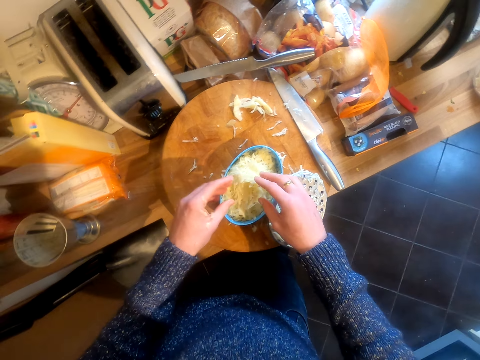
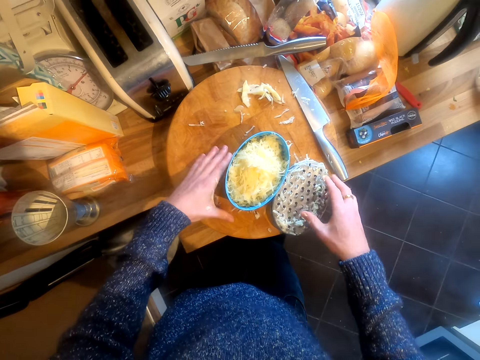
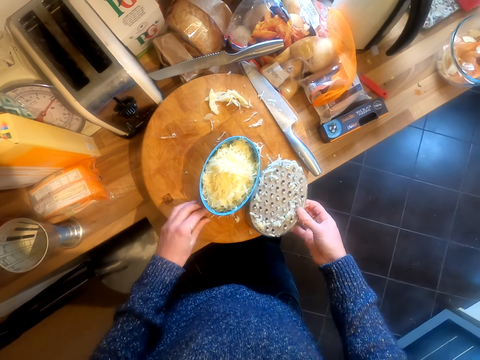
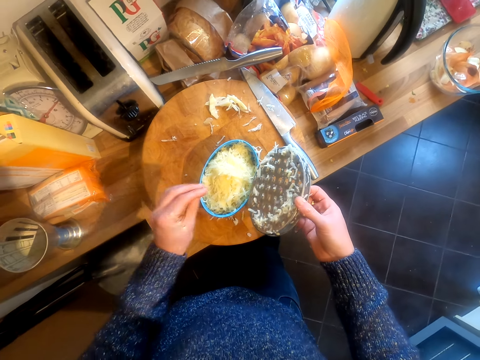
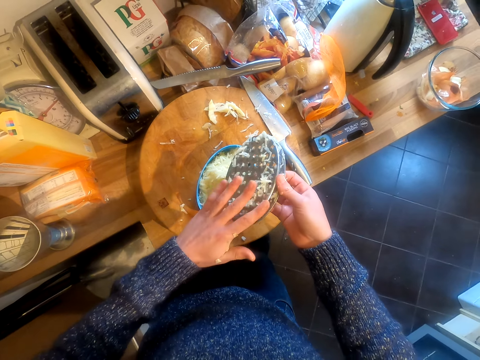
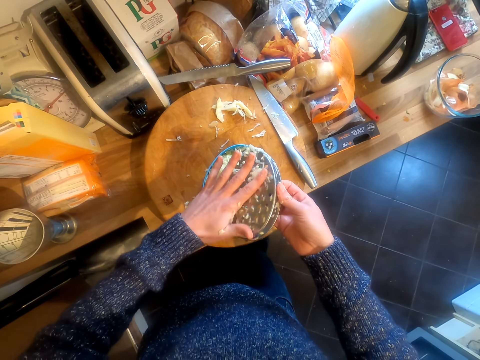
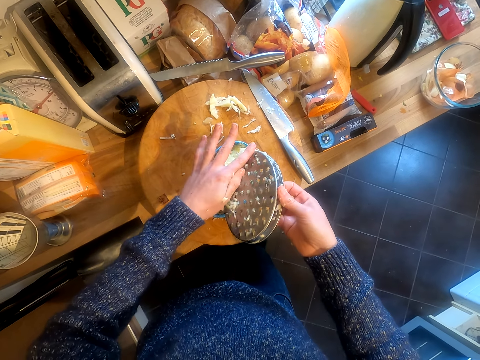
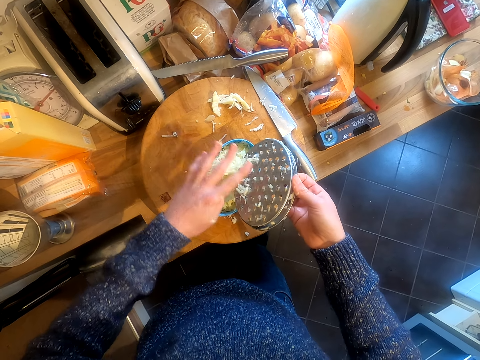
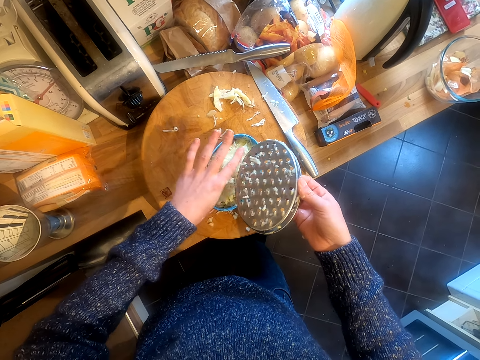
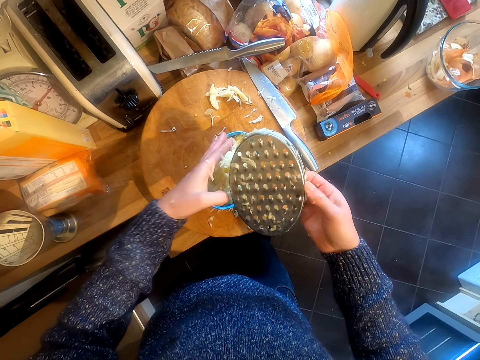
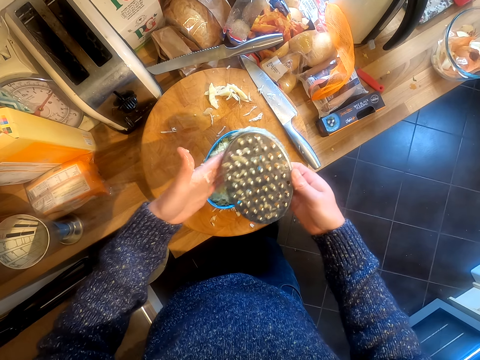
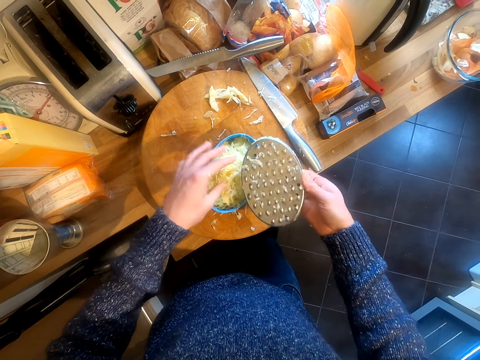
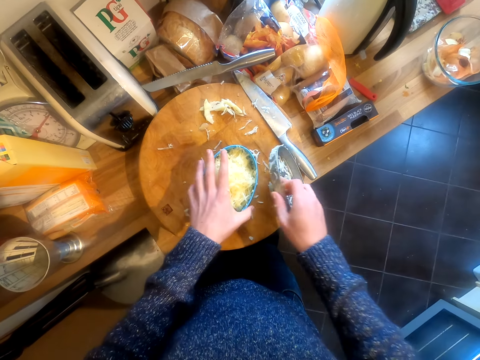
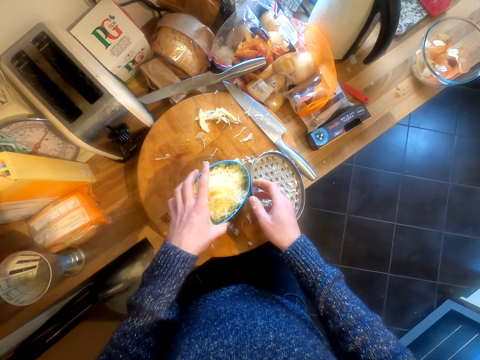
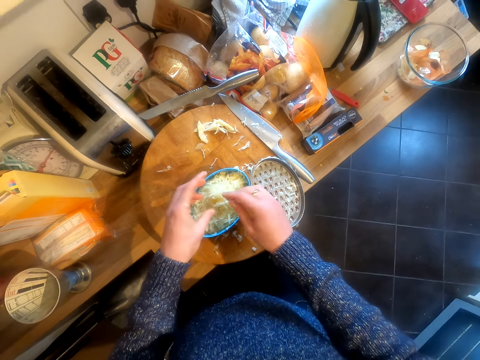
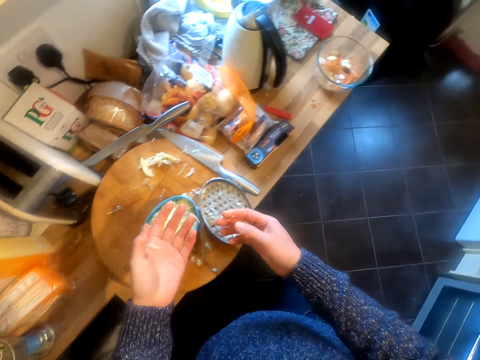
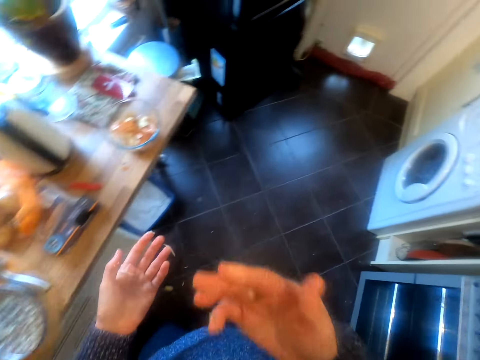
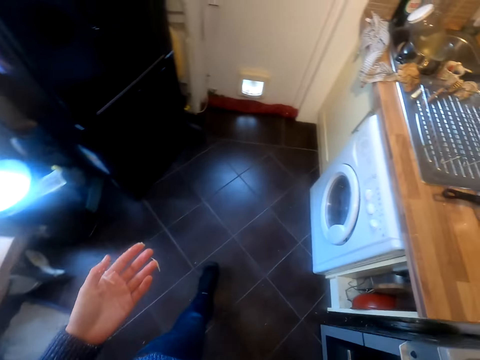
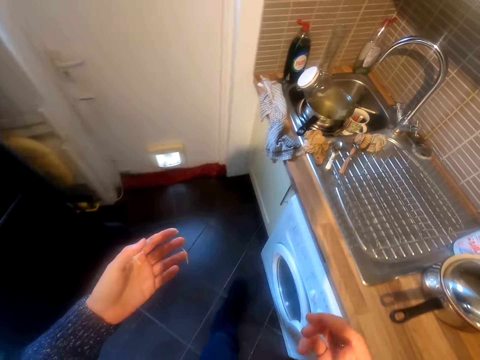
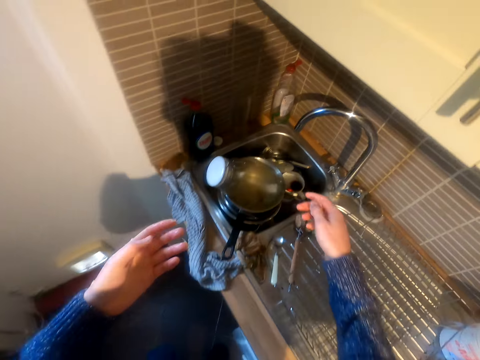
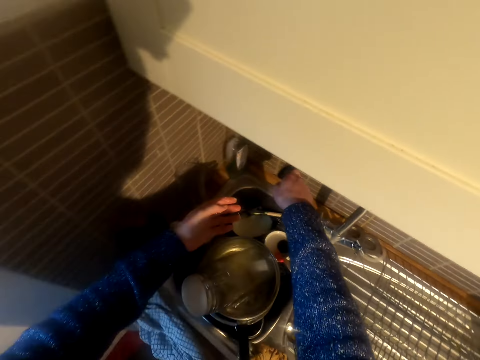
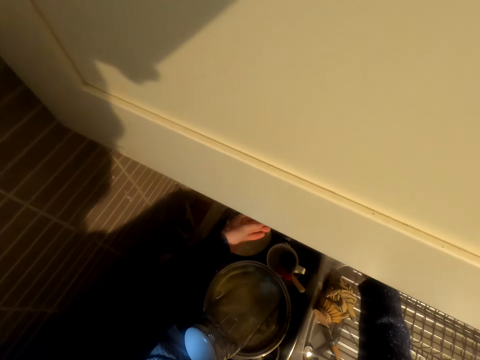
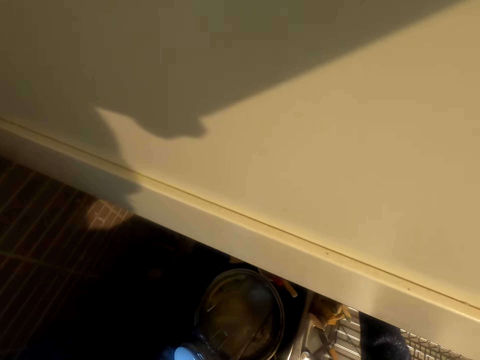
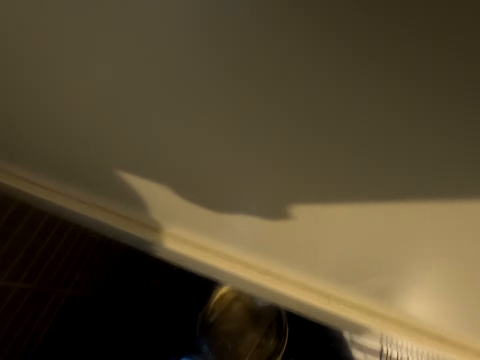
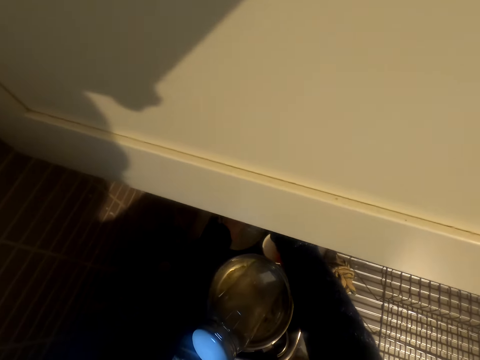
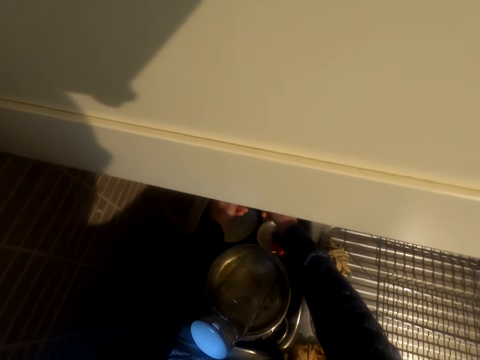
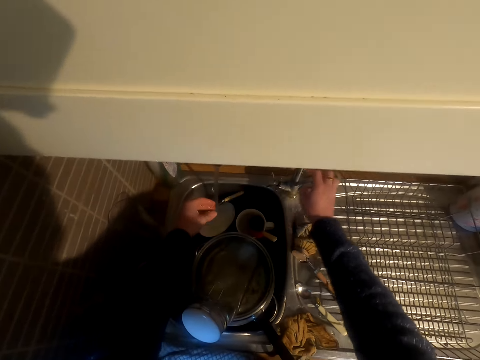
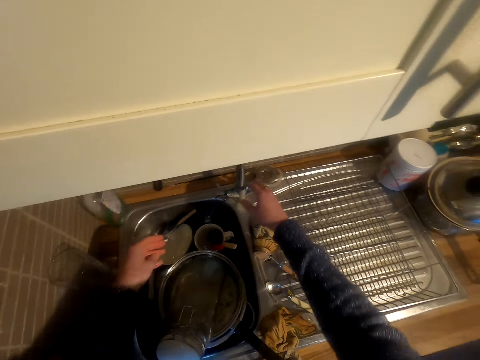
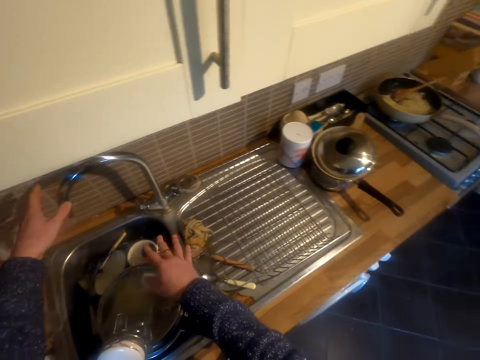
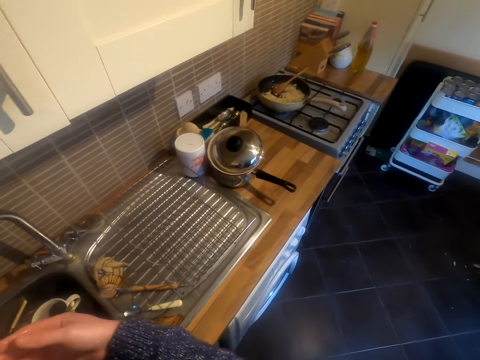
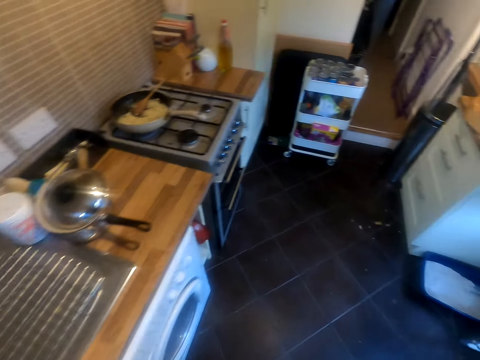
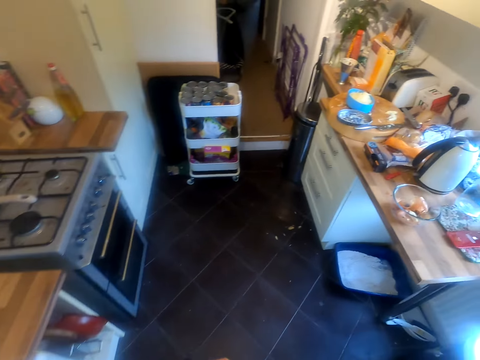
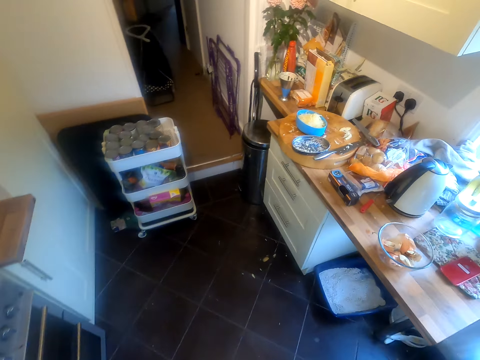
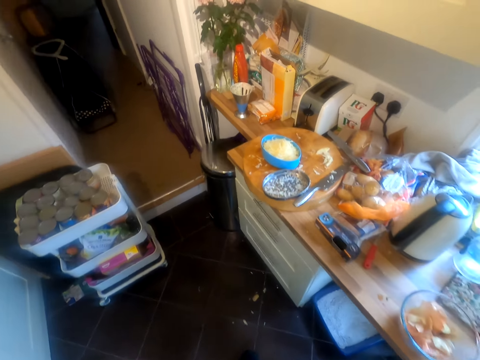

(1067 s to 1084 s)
The camera wearer picks pieces of the potatoes on the chopping board. They put the pieces of potato in the container. They take the grater. They wipe the onions from the grater with their hands. They put the top part of the grater on the chopping board. They lick their finger. They walk in the kitchen. They turn on the tap. They rinse their hands on the tap sink. They turn off the tap. They turn the tap to the other side. They walk in the kitchen.

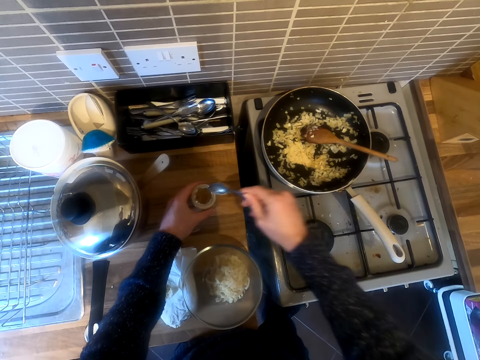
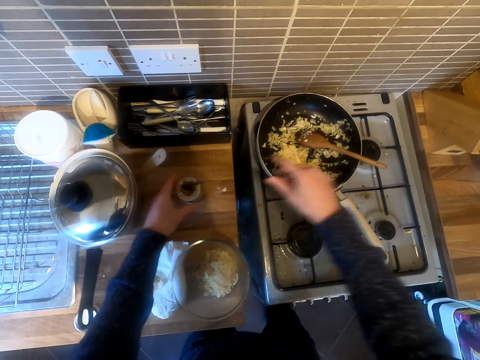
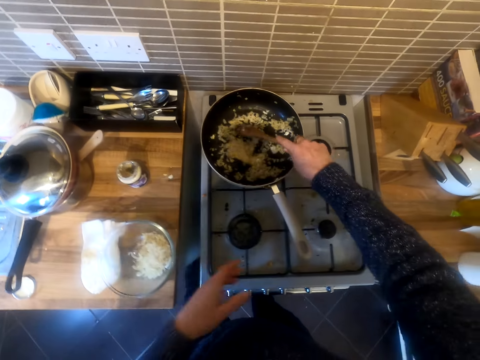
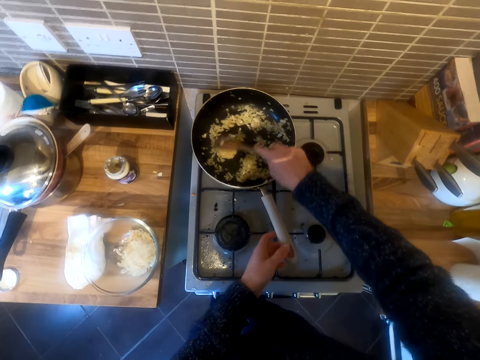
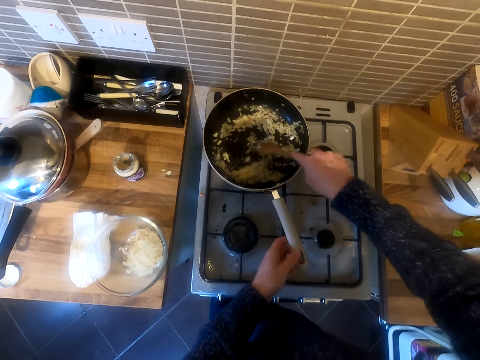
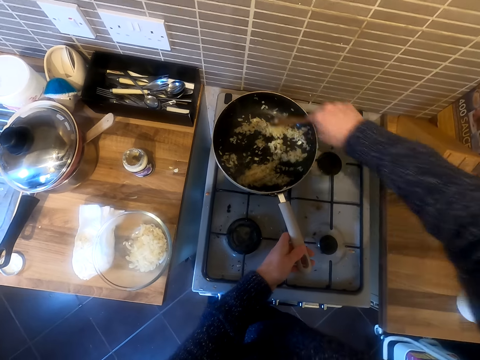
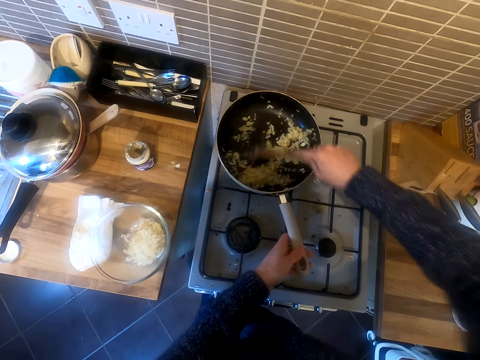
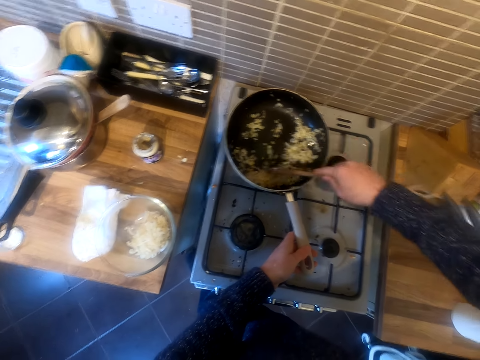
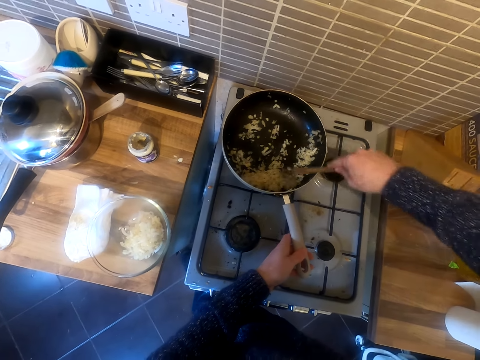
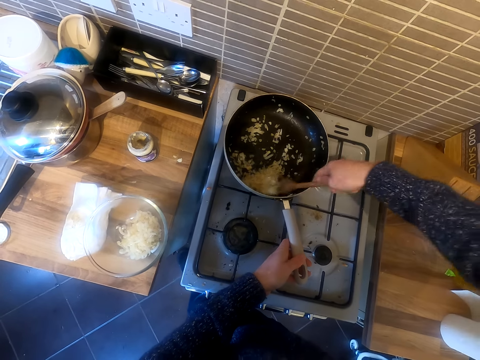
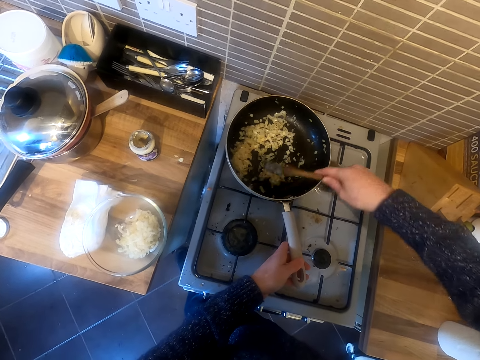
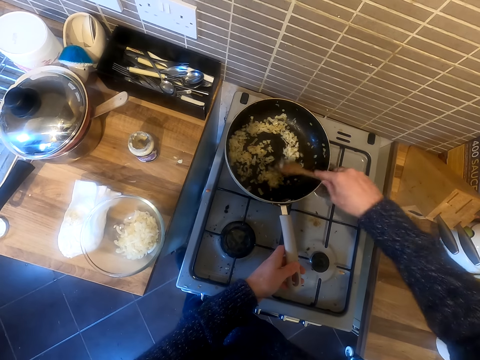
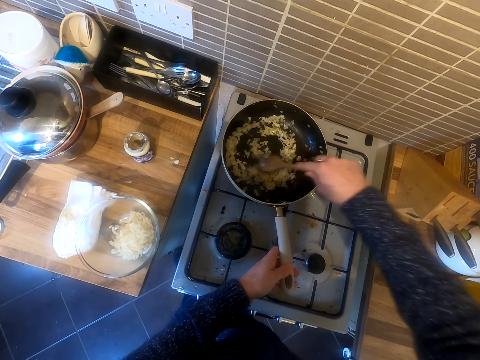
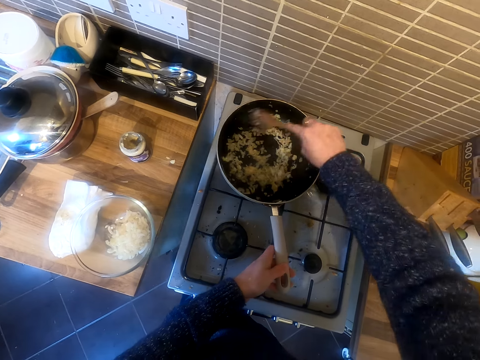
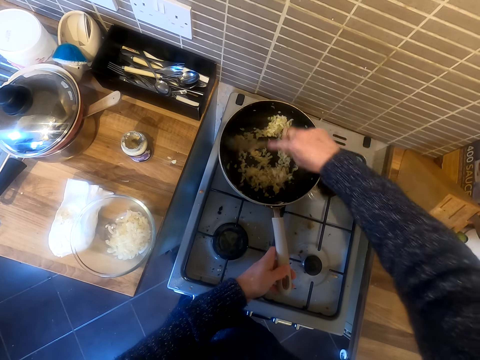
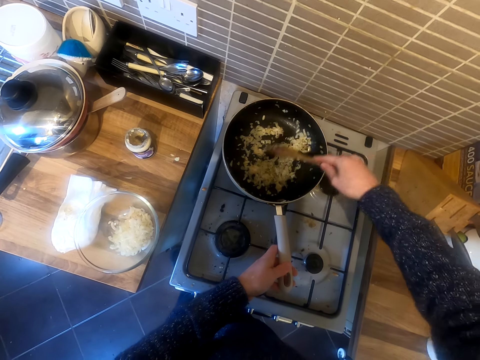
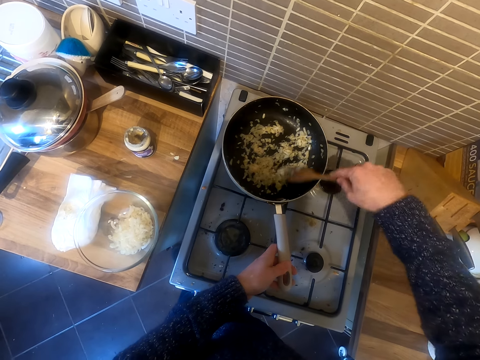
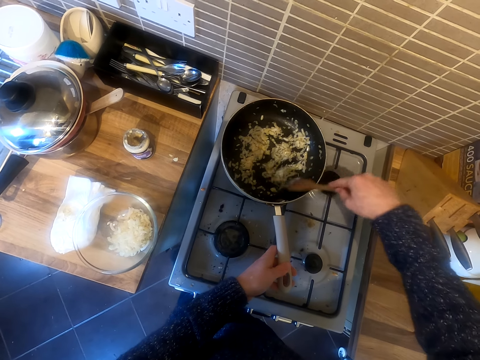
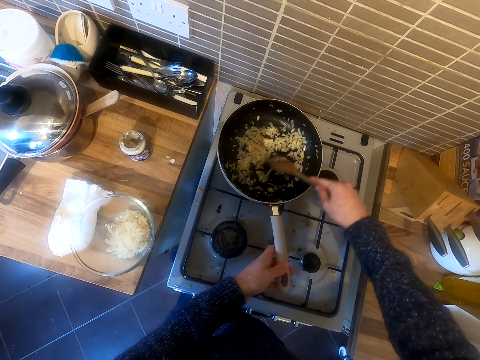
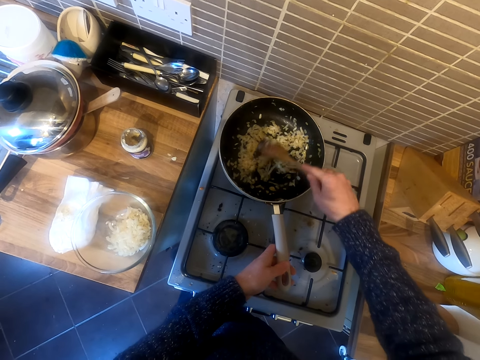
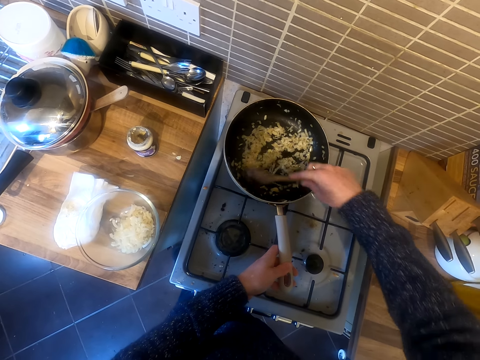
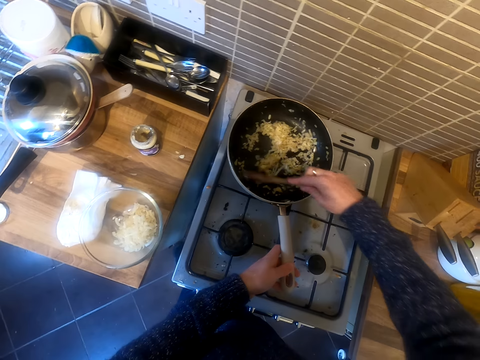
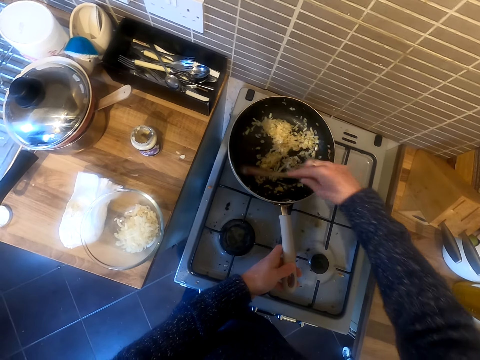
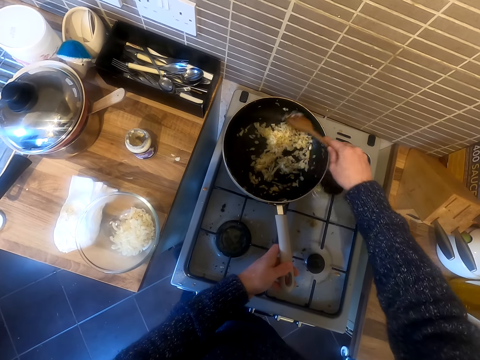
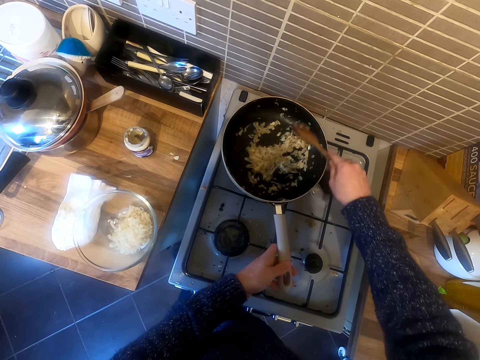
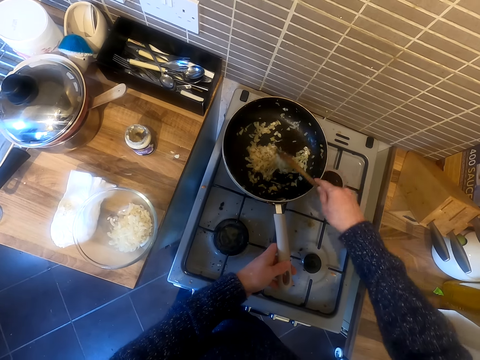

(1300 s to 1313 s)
The camera wearer stirs food with the spice.
